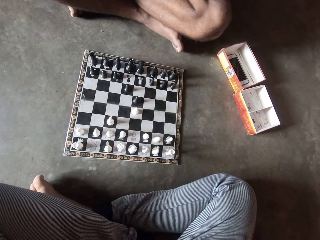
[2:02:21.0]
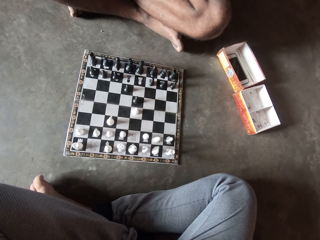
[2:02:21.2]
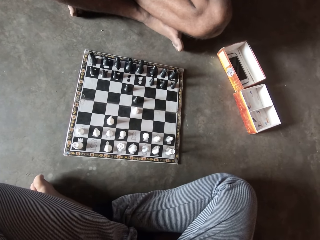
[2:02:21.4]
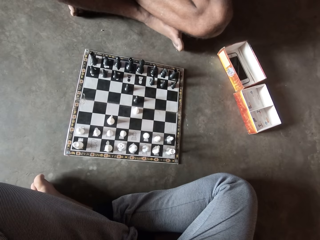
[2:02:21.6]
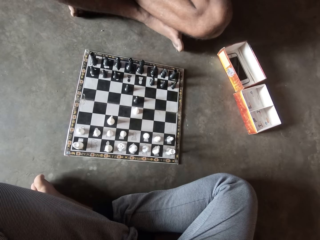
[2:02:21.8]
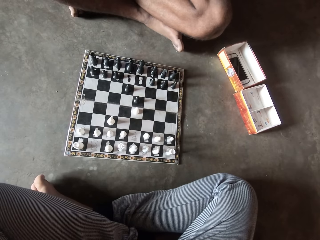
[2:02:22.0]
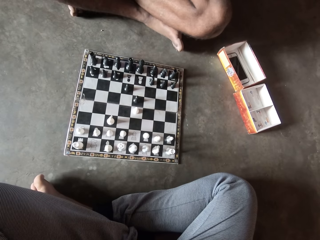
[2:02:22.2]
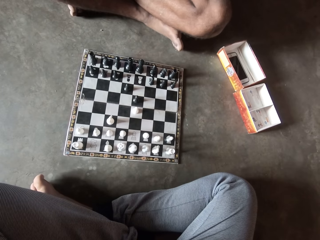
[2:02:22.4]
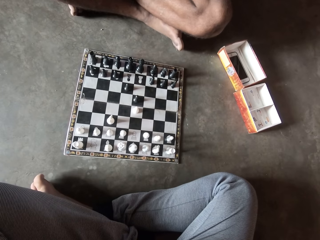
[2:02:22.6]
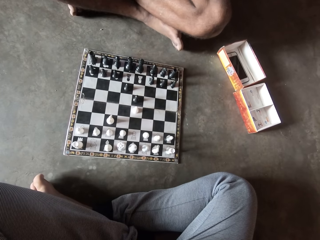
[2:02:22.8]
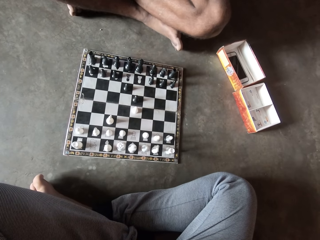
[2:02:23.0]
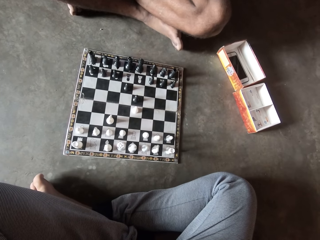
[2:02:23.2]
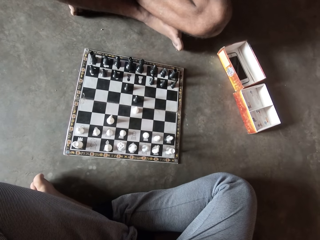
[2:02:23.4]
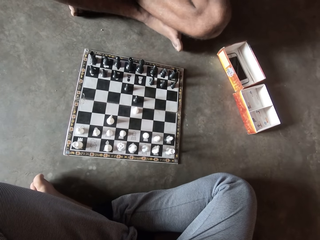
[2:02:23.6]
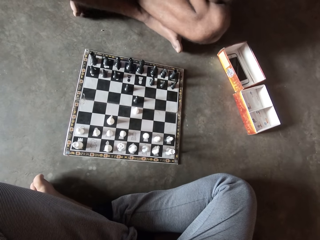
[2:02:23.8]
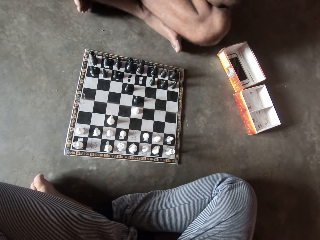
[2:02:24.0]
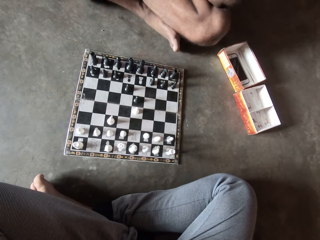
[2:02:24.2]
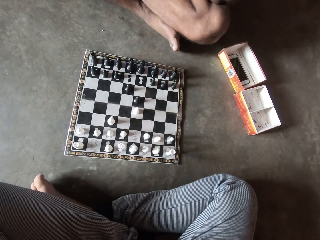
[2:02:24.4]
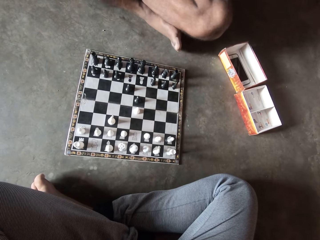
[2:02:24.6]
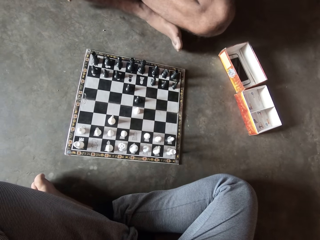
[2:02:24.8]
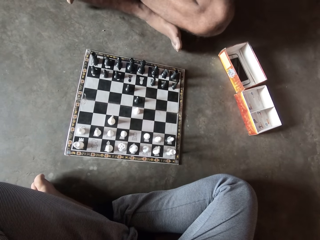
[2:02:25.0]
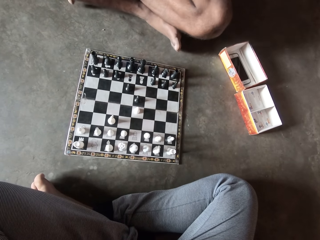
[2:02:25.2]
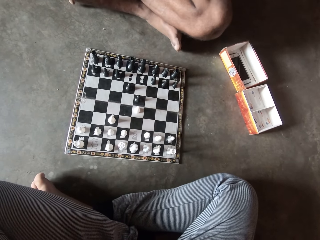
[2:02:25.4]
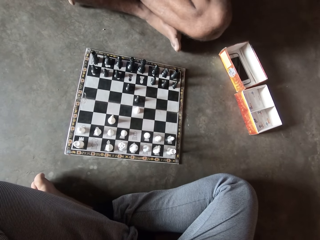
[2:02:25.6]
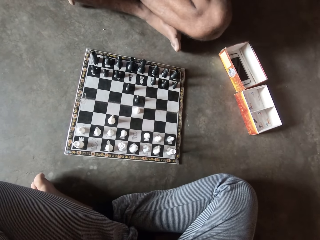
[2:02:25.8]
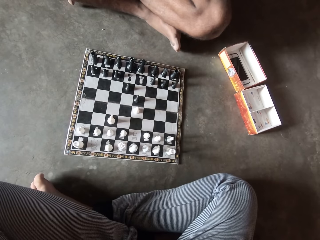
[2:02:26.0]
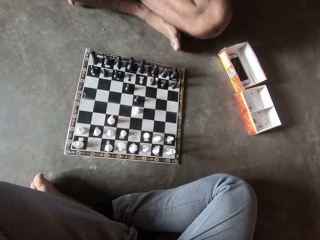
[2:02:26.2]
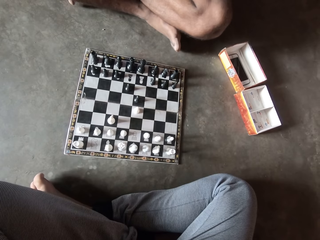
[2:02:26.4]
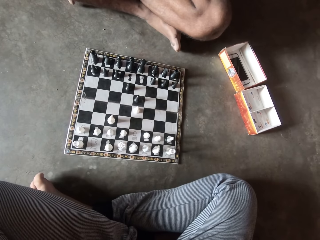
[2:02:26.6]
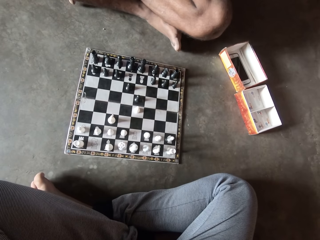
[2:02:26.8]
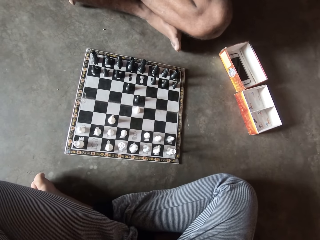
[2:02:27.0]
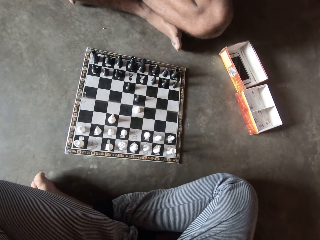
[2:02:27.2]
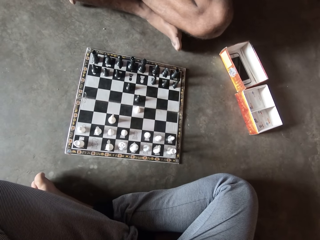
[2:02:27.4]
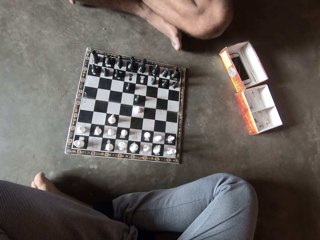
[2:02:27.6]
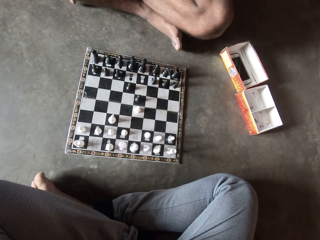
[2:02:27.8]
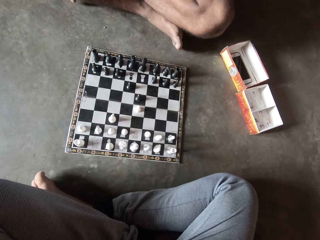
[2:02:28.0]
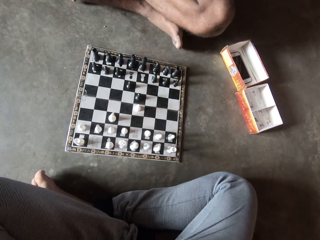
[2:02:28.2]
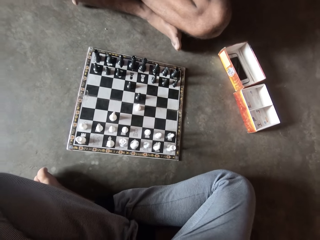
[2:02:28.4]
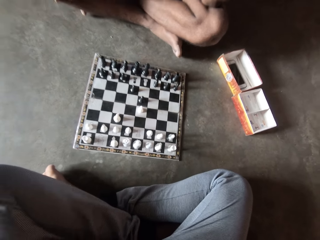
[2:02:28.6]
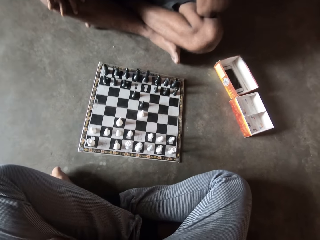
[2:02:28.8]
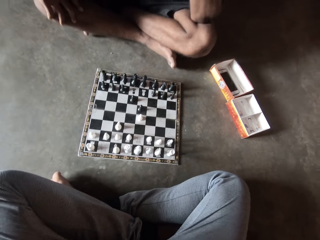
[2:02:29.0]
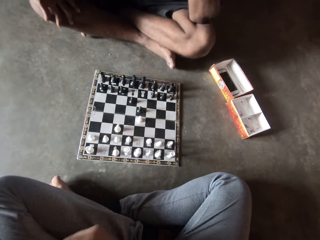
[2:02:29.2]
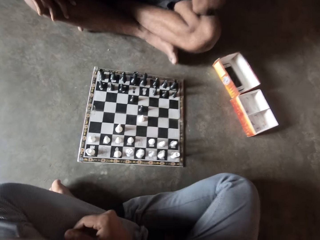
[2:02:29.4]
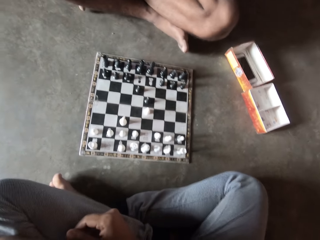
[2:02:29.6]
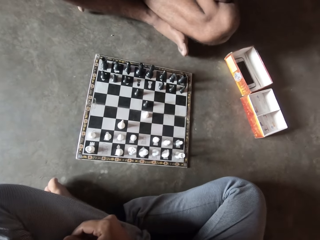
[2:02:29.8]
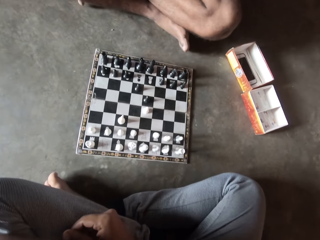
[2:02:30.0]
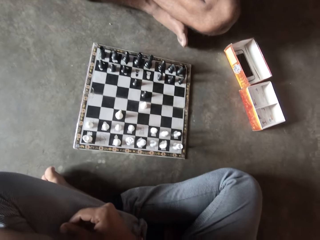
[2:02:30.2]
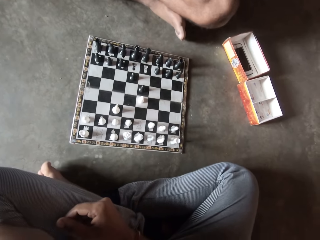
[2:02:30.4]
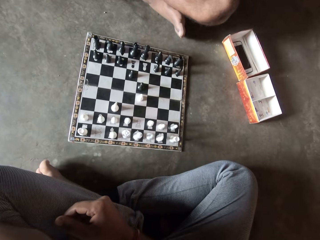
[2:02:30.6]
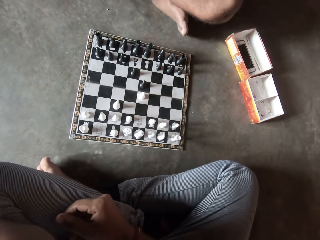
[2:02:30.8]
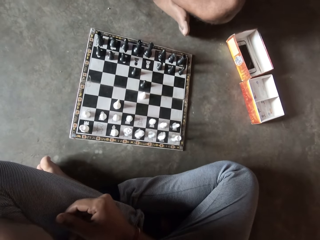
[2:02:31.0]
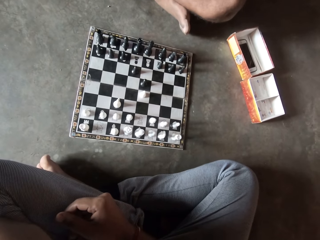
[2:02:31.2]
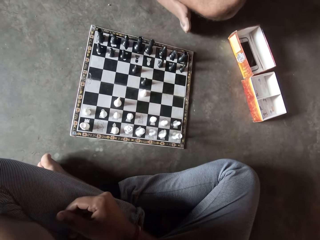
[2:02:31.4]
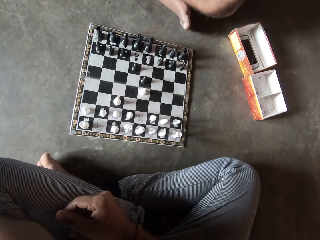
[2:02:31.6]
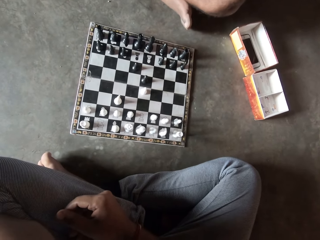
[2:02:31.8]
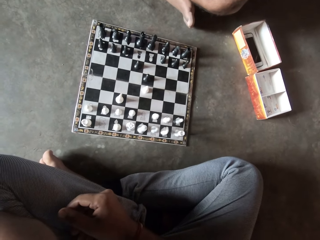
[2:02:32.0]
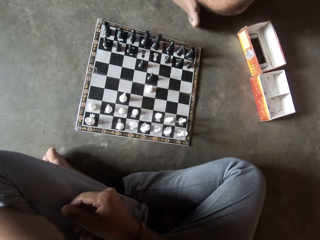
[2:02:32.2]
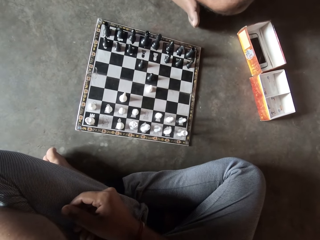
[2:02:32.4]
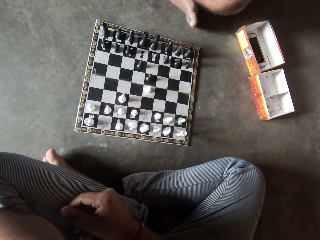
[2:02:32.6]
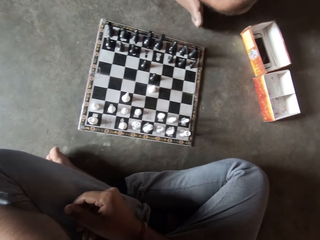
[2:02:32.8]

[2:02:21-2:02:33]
A person moves his foot. The camera wearer moves his hand.

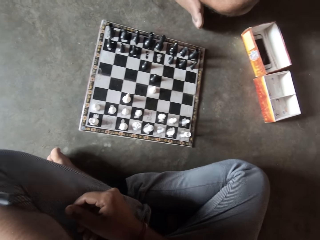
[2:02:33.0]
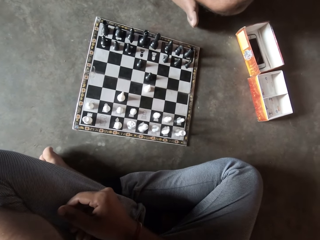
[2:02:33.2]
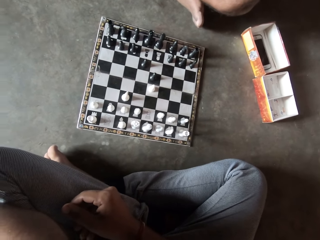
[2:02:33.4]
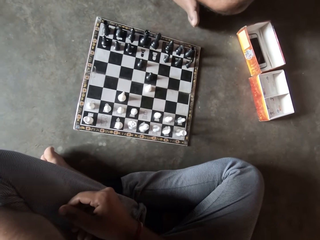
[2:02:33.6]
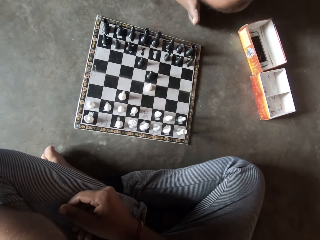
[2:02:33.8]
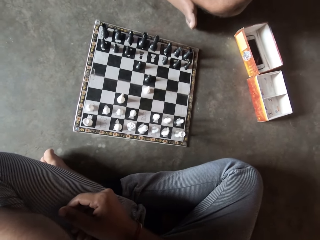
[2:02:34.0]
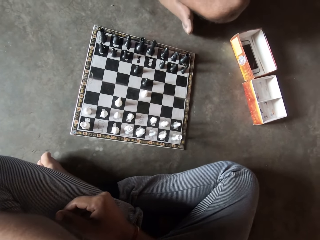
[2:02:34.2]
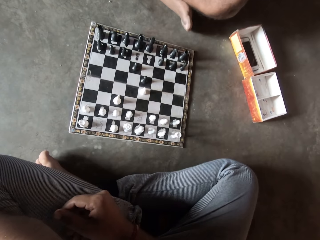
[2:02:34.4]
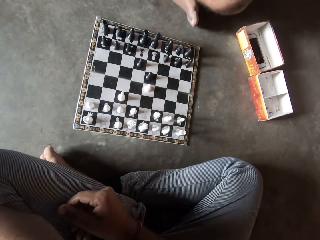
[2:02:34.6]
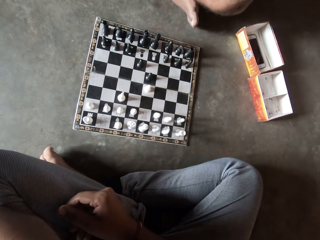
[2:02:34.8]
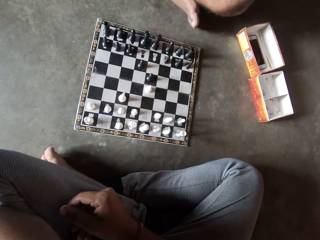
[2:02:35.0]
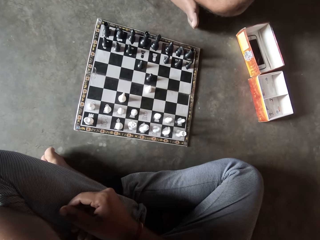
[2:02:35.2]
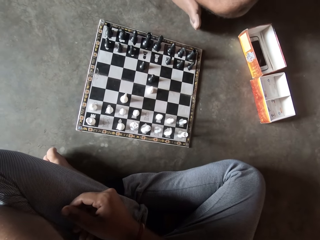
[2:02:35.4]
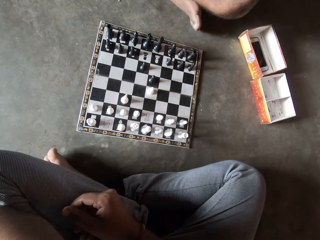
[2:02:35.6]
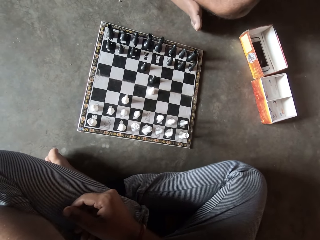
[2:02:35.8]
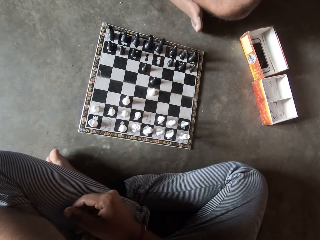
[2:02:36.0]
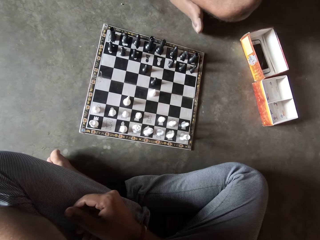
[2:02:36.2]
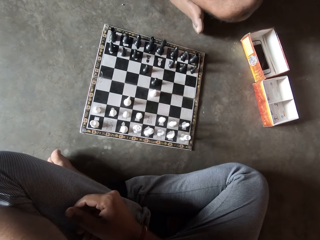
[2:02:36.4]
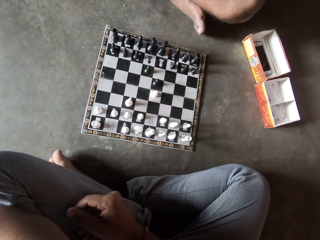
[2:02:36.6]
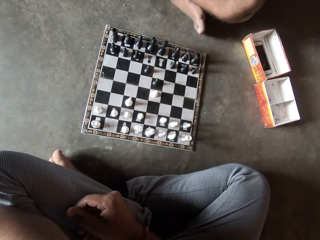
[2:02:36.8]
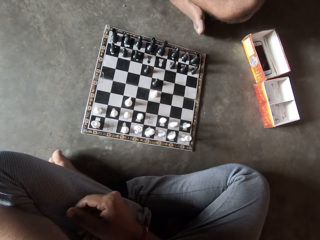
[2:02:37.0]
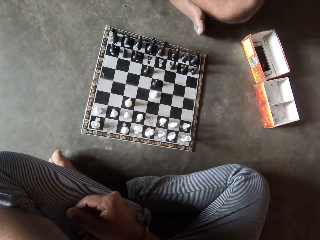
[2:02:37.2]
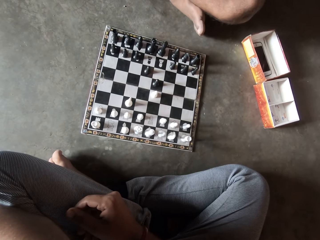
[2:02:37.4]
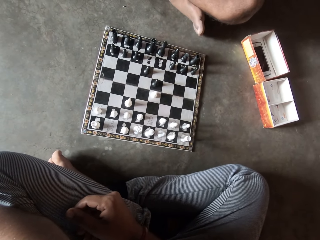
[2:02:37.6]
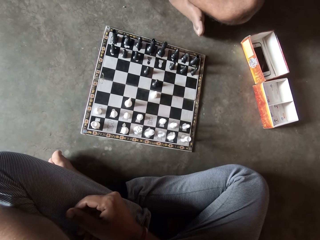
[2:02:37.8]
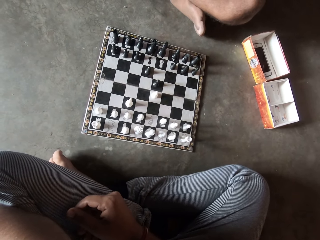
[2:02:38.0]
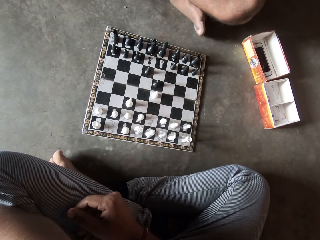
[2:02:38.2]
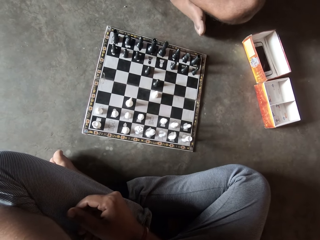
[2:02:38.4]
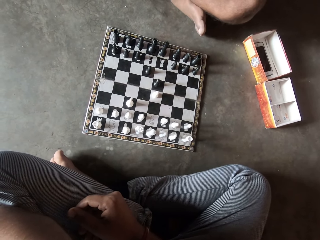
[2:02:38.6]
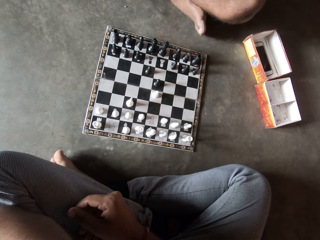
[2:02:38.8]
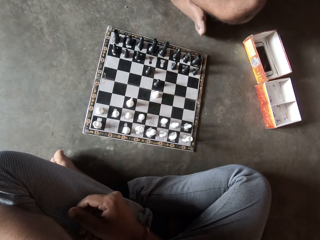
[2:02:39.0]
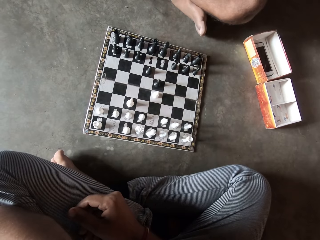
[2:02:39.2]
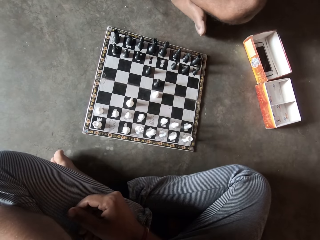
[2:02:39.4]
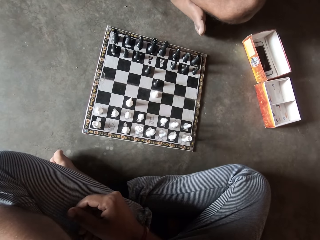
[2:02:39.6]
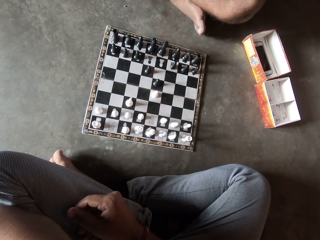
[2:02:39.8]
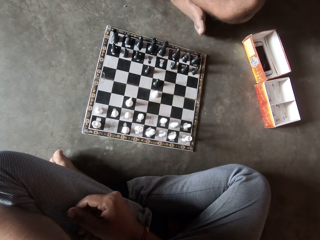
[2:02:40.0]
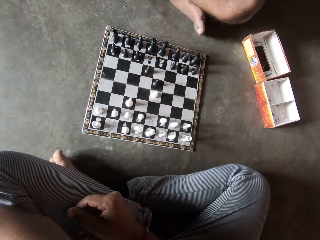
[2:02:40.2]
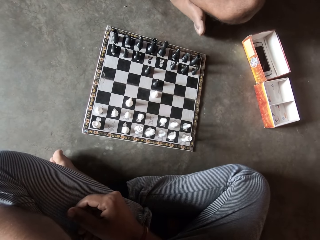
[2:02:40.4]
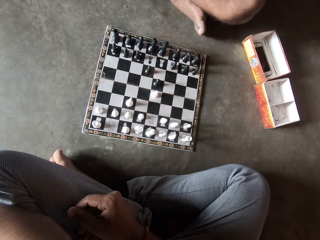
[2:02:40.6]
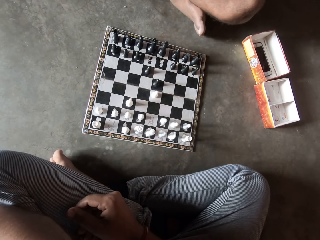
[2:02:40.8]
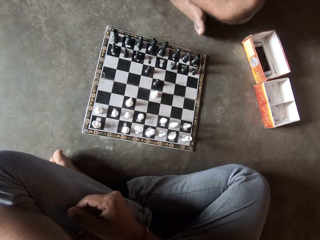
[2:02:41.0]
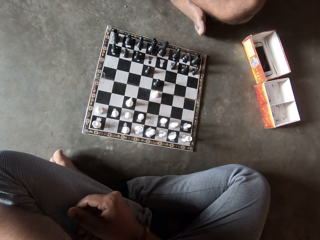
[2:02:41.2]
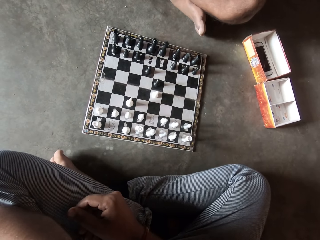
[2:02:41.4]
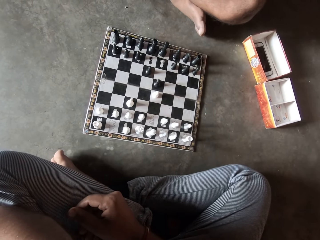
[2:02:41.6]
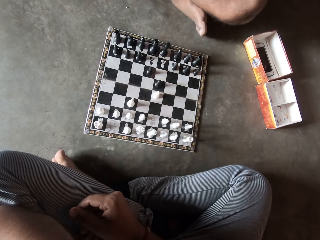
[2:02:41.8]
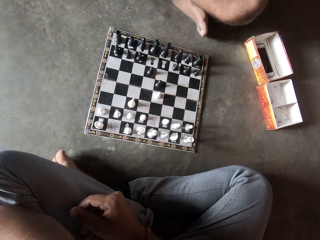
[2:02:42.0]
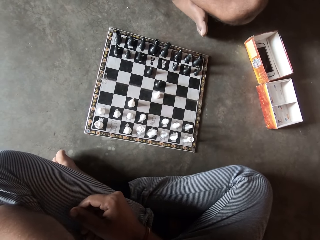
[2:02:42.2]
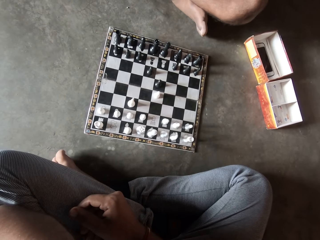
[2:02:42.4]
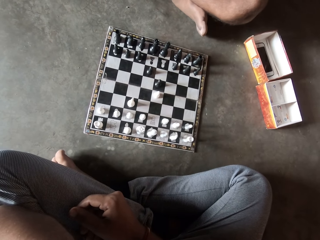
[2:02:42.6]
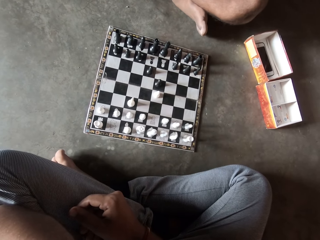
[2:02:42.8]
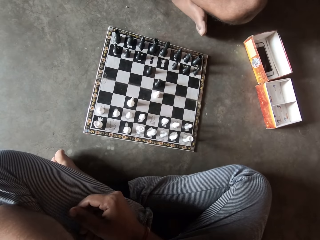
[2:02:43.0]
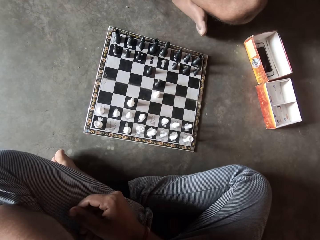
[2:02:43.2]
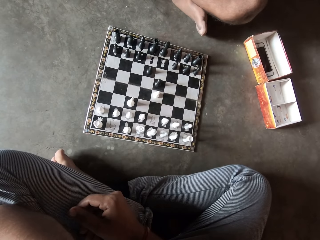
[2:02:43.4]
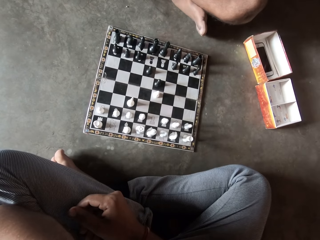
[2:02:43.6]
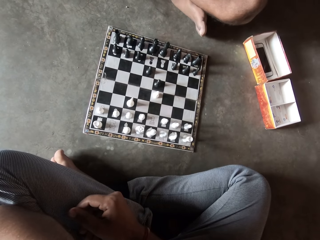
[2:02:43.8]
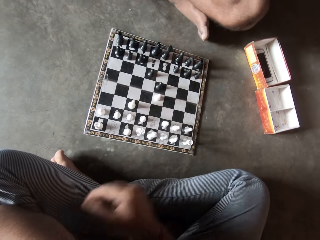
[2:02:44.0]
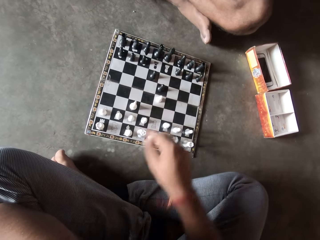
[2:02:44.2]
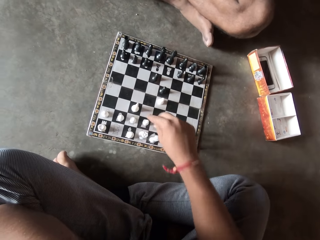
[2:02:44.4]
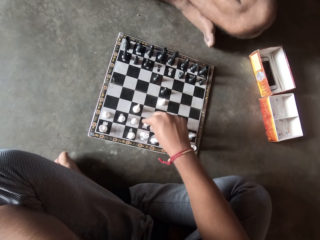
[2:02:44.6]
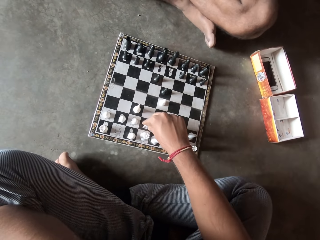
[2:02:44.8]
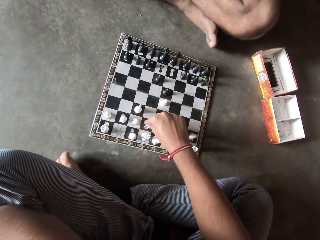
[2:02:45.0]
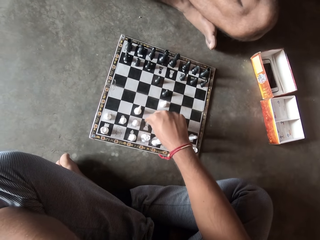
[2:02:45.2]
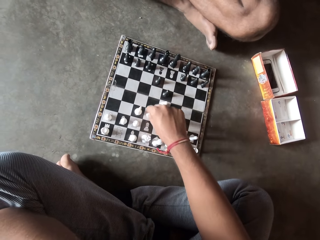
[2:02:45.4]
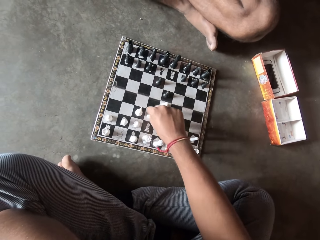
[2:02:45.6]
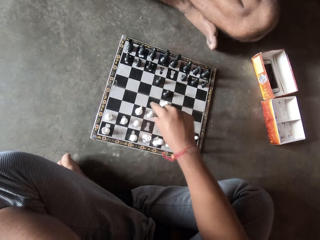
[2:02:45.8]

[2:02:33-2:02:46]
The camera wearer moves another white piece on the chess board with his right hand.
